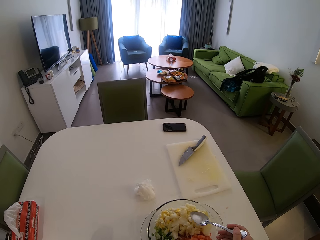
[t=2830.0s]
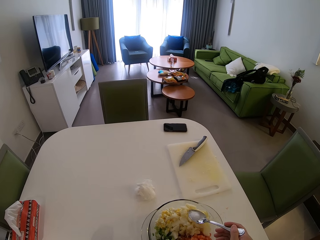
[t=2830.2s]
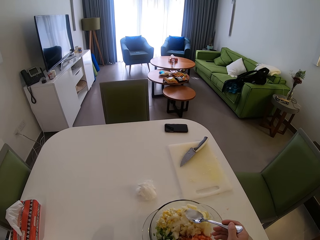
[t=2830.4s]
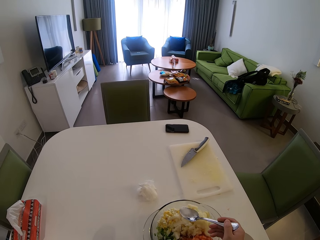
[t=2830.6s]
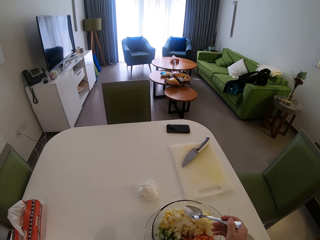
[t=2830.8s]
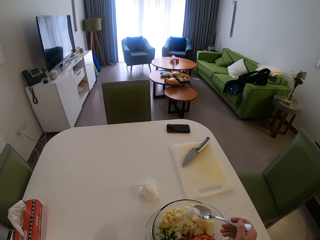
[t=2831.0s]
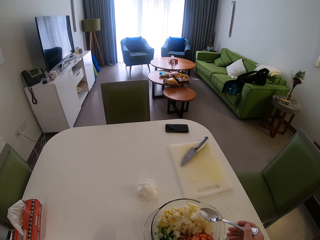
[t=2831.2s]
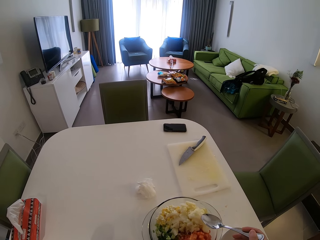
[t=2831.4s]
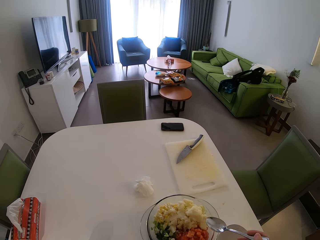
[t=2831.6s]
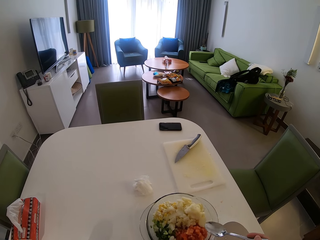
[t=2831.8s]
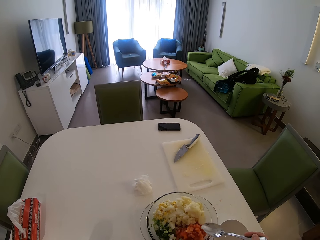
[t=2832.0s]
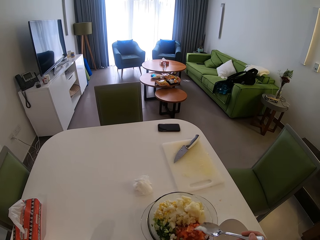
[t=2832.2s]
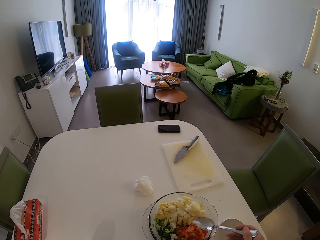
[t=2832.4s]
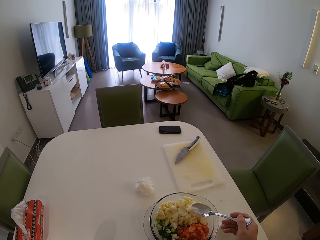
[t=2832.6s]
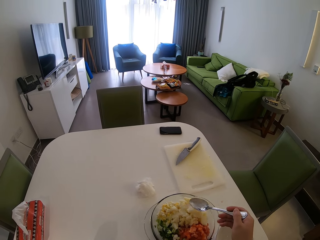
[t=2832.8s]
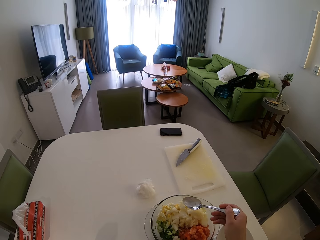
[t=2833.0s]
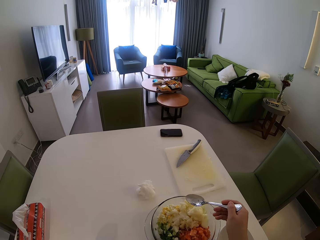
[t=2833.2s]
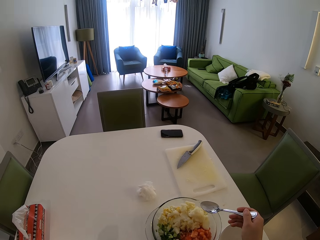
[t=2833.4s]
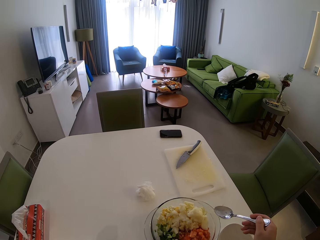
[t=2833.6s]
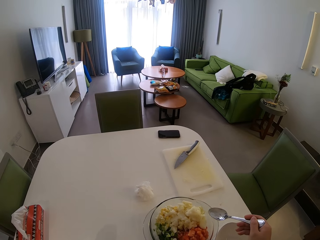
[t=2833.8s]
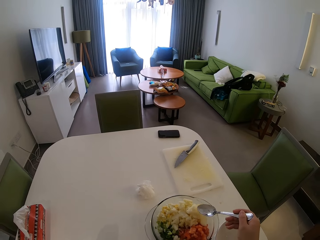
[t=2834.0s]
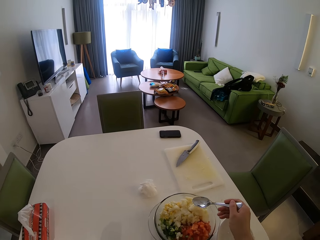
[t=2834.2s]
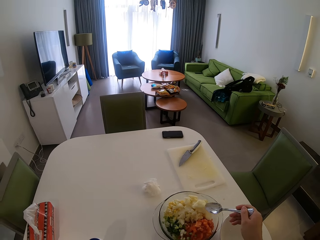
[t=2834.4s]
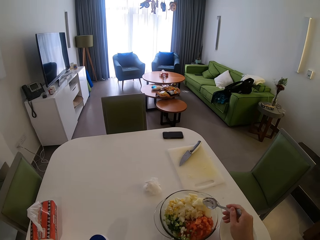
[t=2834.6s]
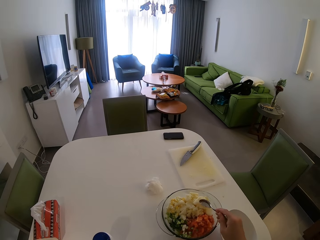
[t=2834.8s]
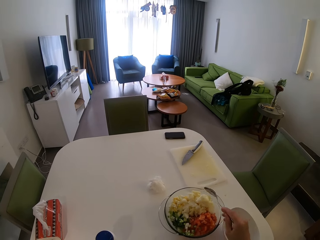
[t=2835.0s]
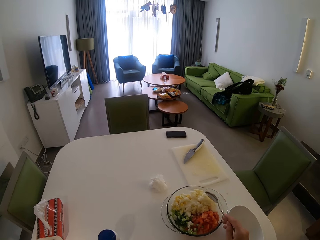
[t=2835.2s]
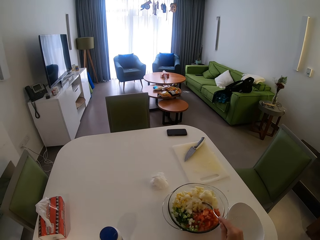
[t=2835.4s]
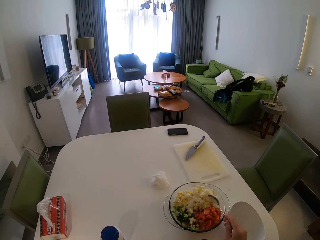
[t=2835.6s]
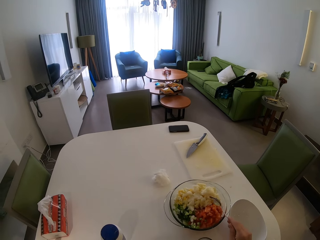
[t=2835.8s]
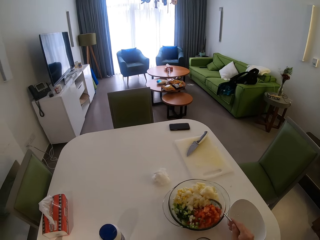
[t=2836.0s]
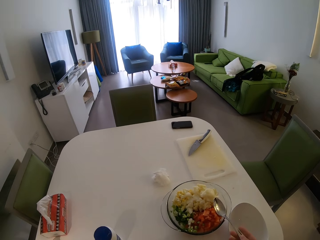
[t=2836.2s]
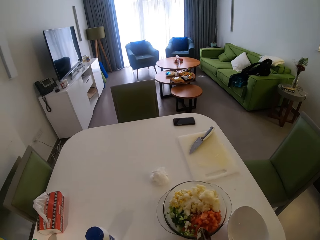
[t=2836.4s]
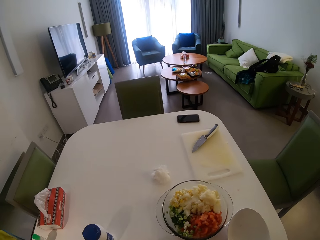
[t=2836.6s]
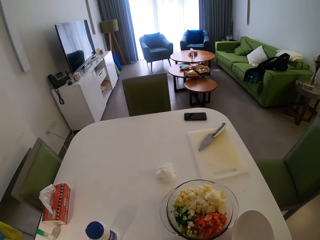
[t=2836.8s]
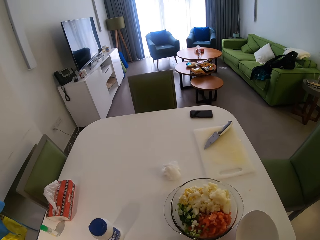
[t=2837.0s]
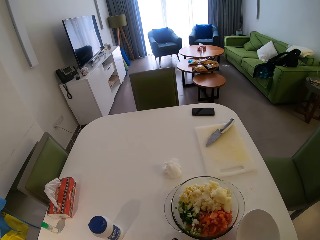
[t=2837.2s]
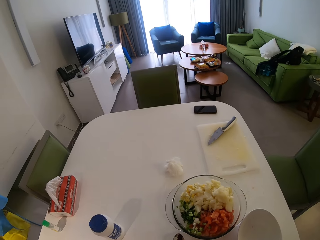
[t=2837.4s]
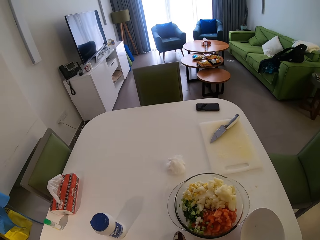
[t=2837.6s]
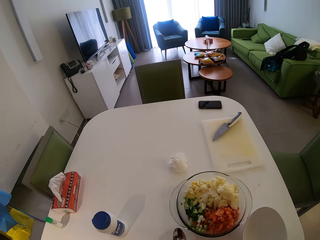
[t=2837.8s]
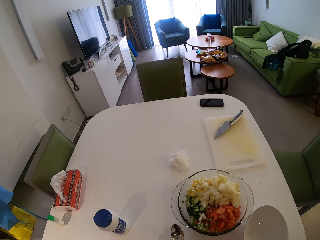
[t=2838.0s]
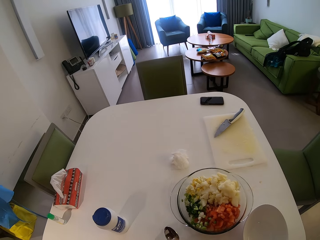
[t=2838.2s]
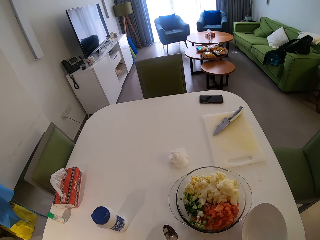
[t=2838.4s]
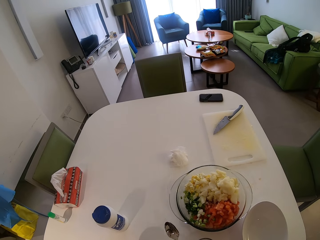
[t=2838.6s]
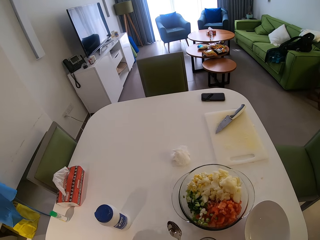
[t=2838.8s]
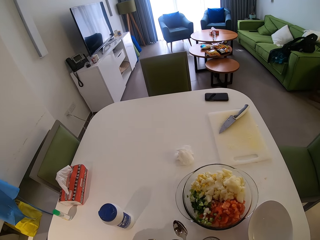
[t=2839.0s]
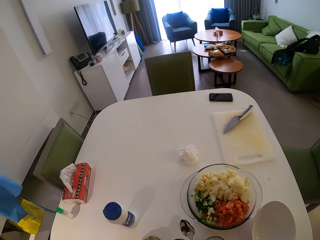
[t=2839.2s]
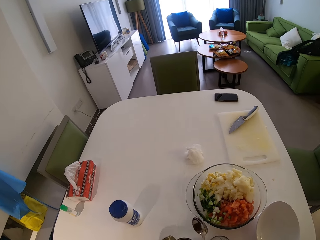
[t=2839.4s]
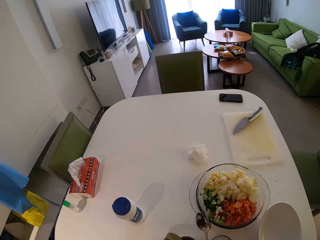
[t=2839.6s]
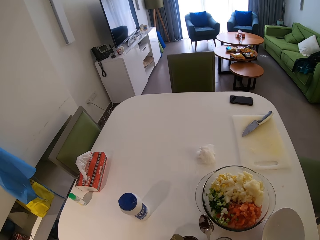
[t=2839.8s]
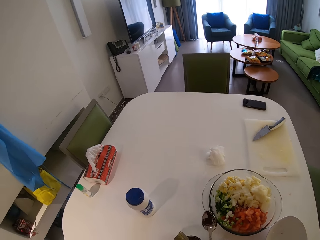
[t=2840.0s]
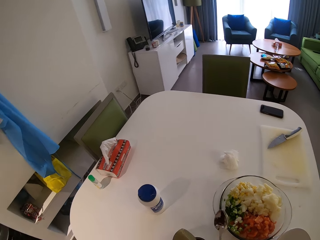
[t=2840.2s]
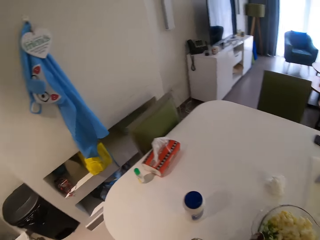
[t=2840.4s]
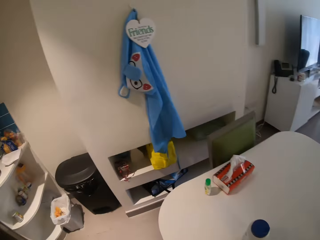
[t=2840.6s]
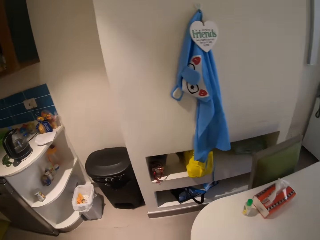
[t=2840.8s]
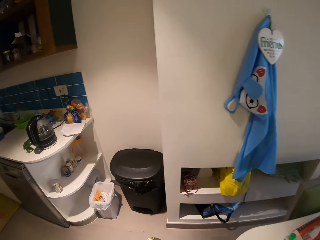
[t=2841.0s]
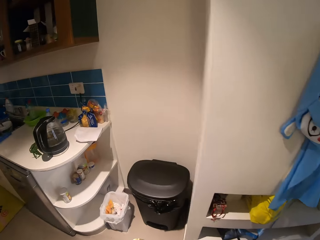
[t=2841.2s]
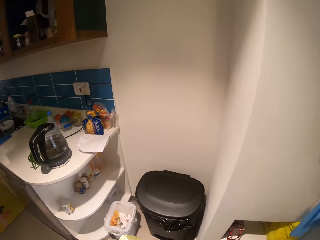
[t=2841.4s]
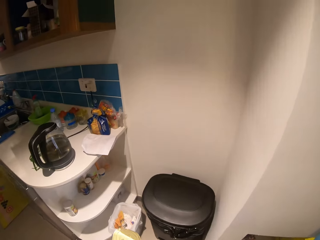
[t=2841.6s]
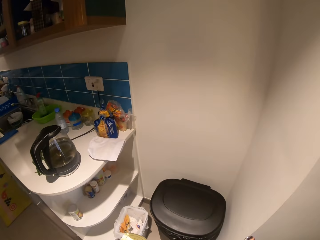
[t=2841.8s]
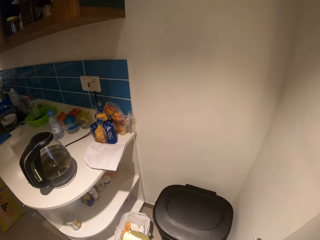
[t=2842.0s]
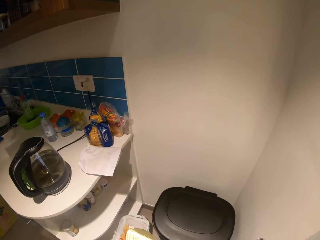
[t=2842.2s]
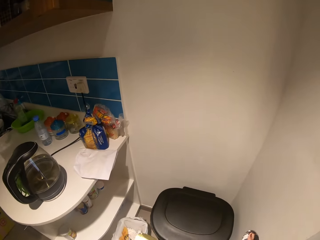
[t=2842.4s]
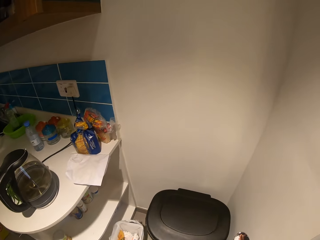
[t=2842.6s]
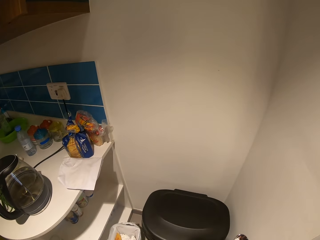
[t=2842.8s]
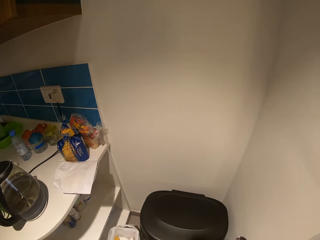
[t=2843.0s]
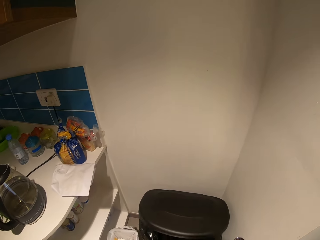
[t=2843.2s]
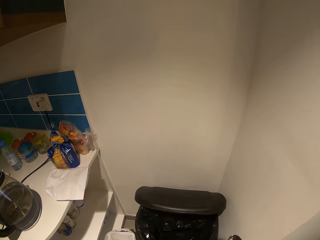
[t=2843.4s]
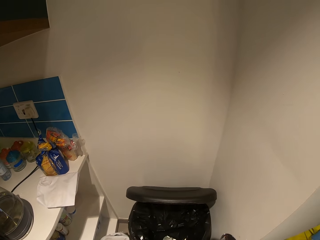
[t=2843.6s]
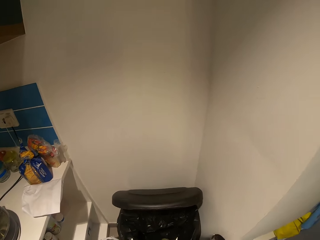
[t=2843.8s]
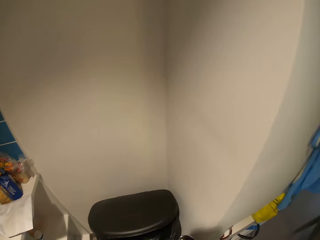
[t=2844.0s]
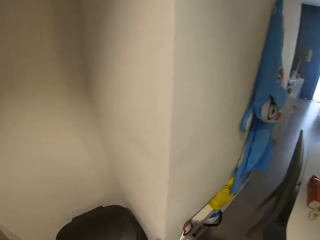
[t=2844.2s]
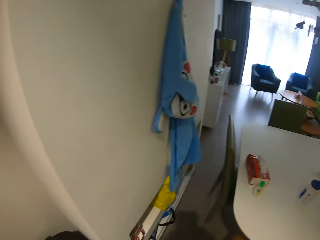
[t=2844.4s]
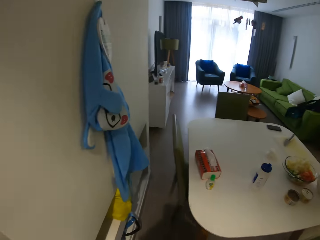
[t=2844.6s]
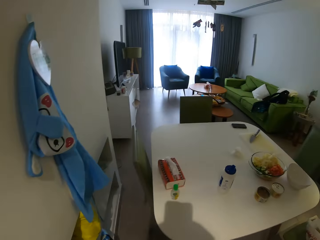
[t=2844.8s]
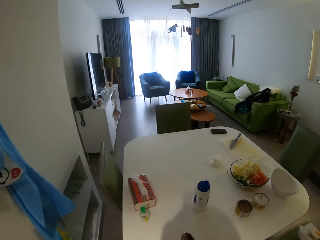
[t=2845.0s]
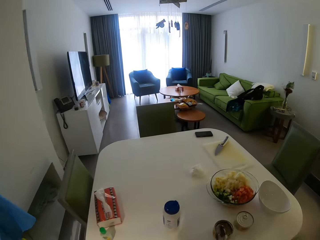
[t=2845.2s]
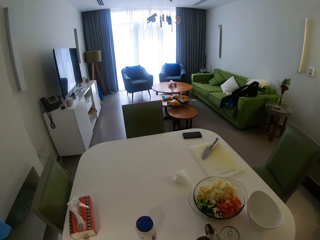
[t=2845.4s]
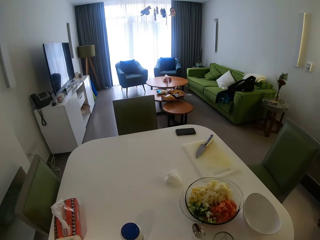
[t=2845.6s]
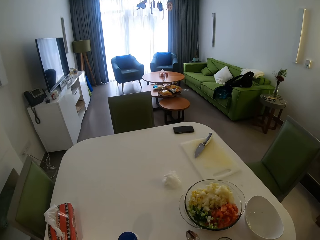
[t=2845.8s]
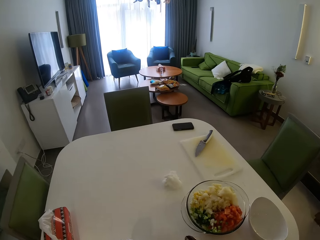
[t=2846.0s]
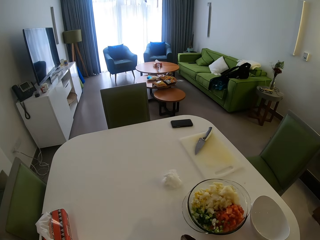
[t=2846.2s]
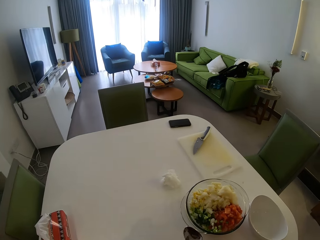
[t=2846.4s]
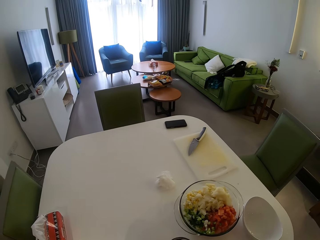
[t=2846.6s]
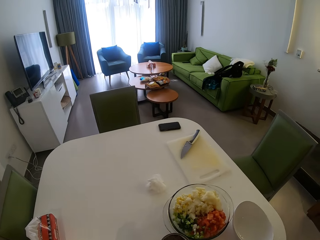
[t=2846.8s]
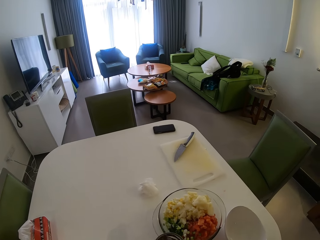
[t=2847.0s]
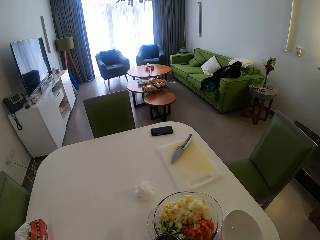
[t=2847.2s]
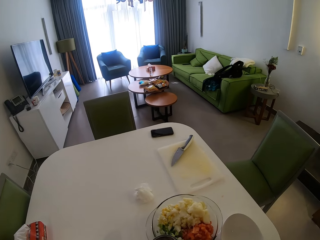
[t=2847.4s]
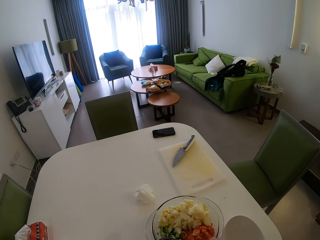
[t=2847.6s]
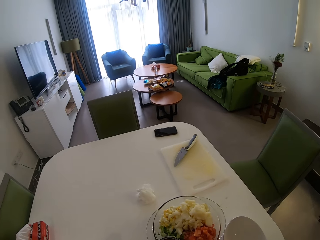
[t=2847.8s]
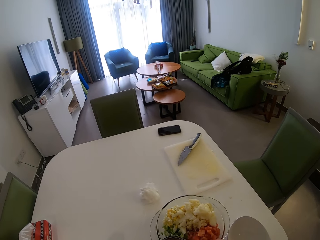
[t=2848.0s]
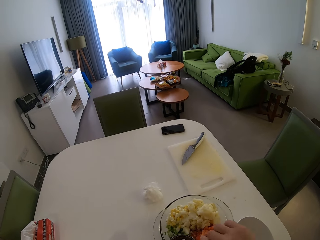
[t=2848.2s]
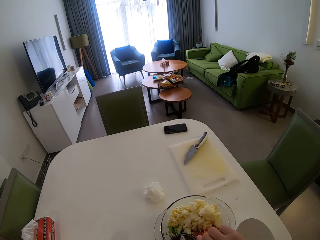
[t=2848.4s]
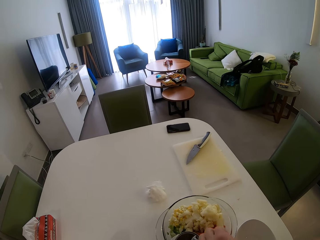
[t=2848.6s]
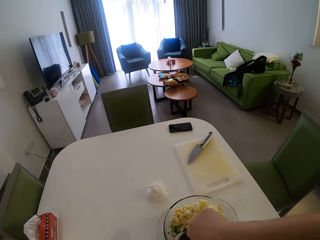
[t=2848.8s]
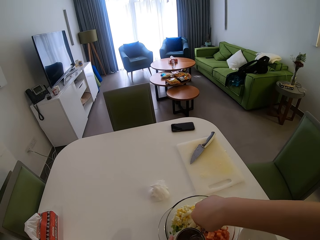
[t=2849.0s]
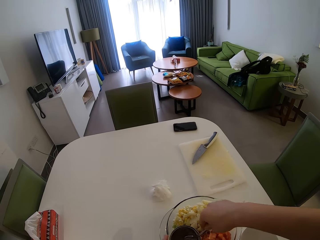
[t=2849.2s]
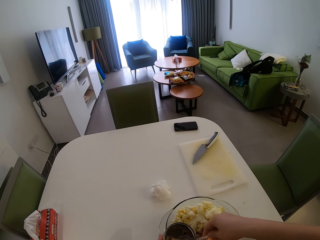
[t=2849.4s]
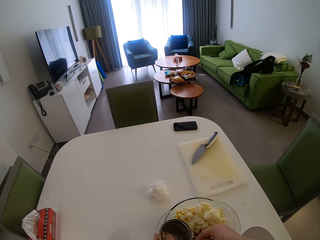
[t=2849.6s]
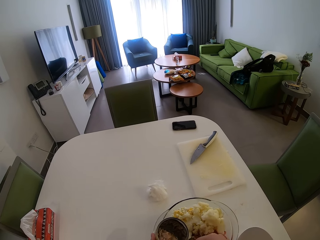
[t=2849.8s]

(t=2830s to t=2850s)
The camera wearer sprinkles salt into the glass bowl with the spoon in her right hand. She puts the spoon on the table with her right hand. She opens the bin. She throws the can cover into the bin. She transfers minced beef from the can to the bowl with the spoon in her right hand.

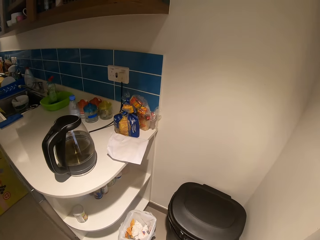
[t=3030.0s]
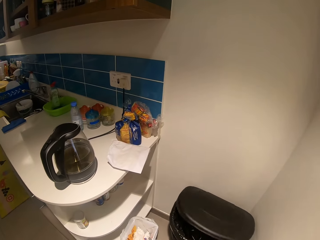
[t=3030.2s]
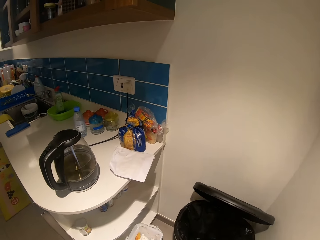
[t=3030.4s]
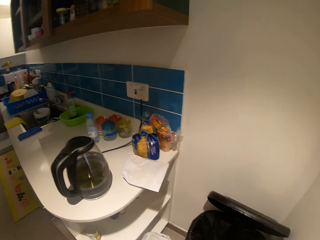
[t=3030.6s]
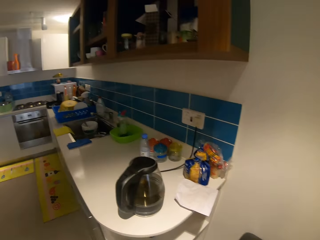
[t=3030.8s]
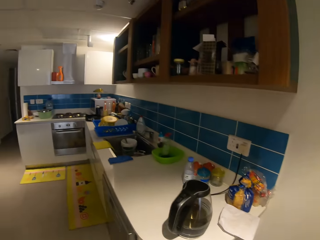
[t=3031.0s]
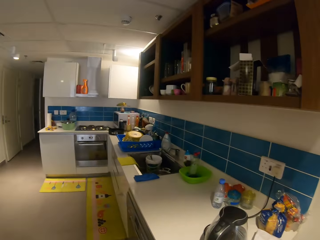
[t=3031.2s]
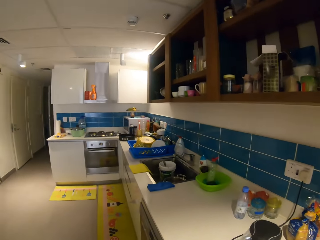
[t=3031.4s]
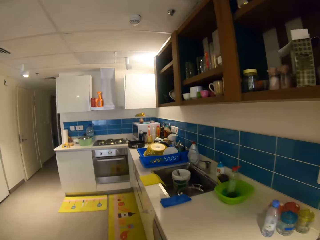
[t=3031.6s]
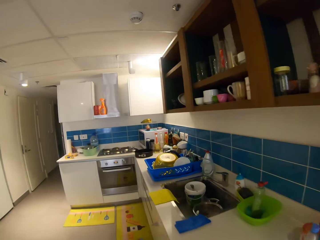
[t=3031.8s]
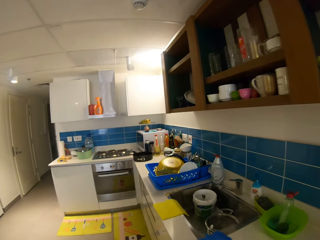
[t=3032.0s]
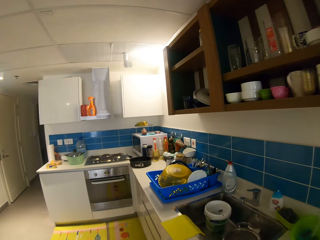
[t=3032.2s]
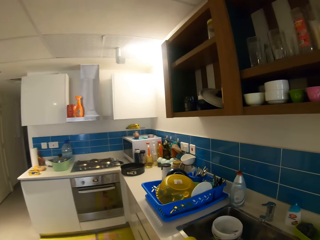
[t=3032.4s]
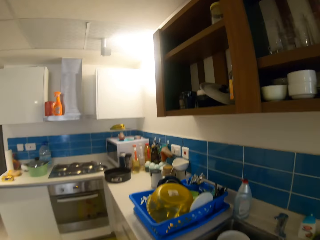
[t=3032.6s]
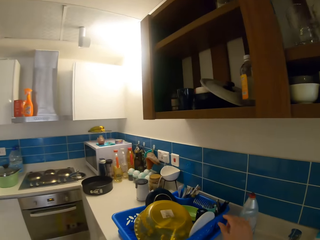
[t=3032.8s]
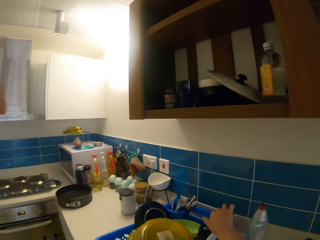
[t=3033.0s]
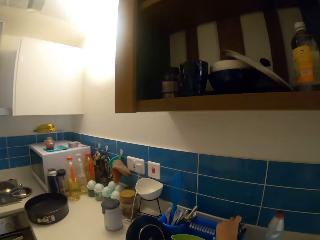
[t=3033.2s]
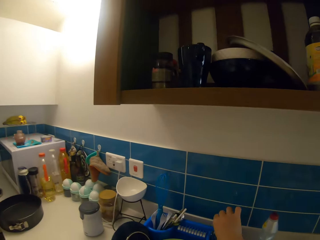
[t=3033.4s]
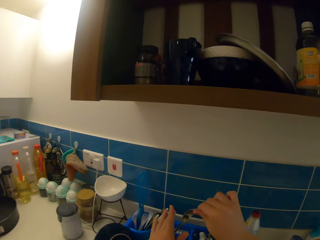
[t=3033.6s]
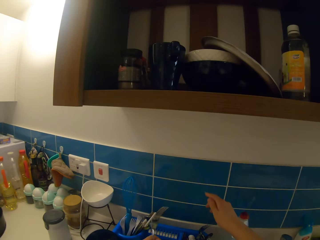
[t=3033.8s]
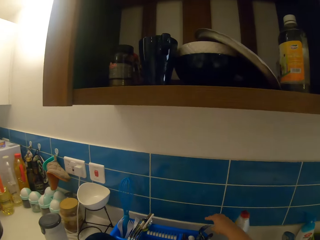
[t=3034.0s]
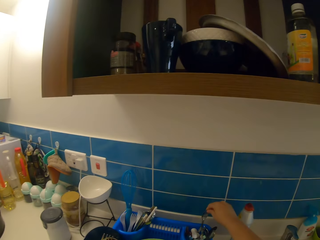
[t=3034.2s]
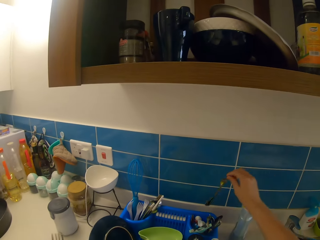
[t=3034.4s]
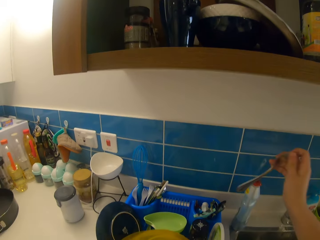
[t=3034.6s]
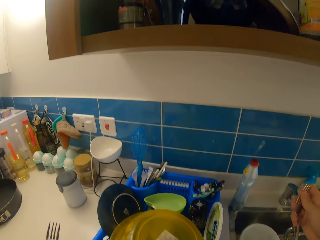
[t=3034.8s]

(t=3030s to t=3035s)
The camera wearer opens the dust bin. She throws the jar in the bin. She walks around the house. She takes two forks from a rack with her right hand.
